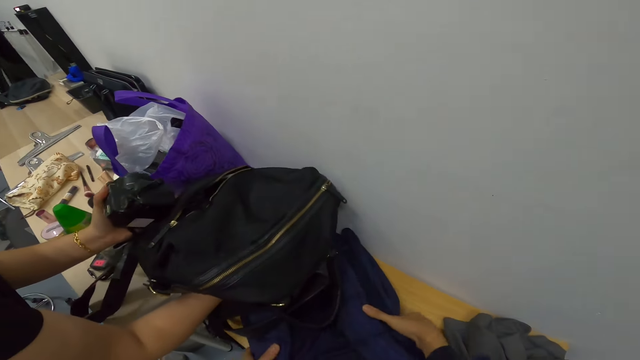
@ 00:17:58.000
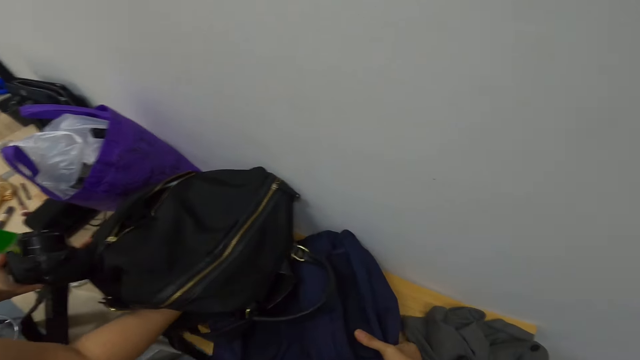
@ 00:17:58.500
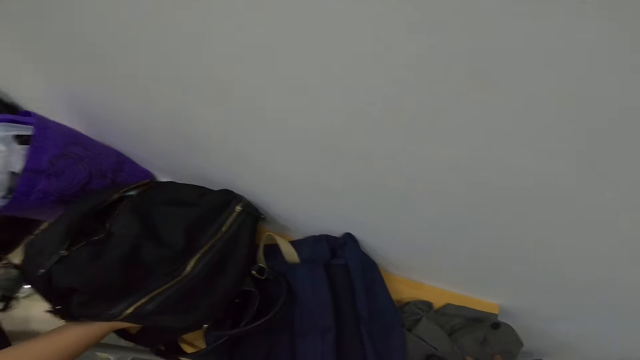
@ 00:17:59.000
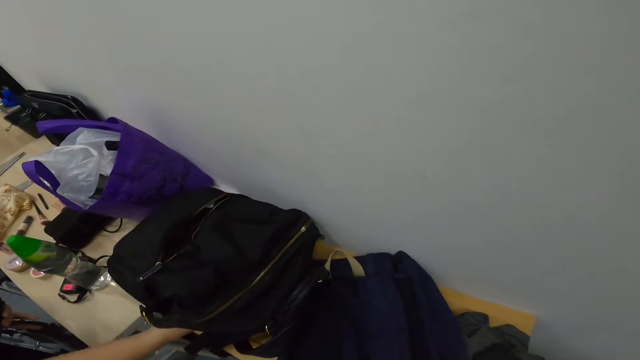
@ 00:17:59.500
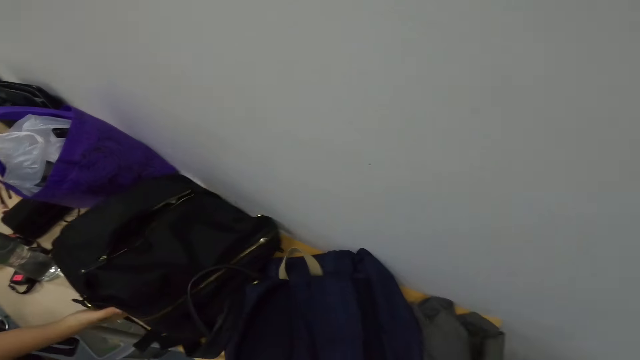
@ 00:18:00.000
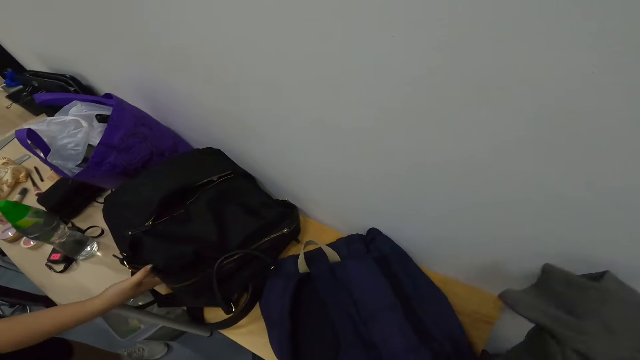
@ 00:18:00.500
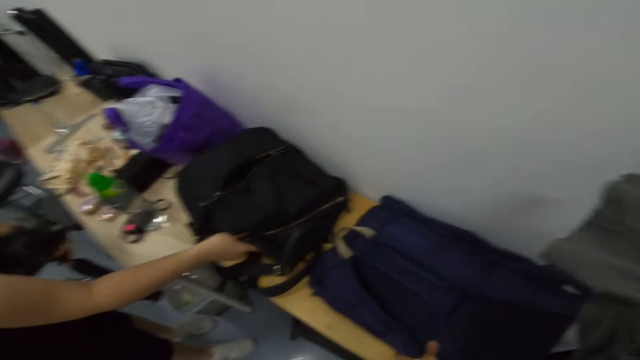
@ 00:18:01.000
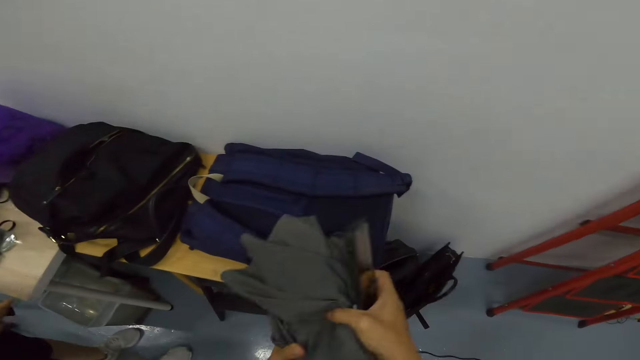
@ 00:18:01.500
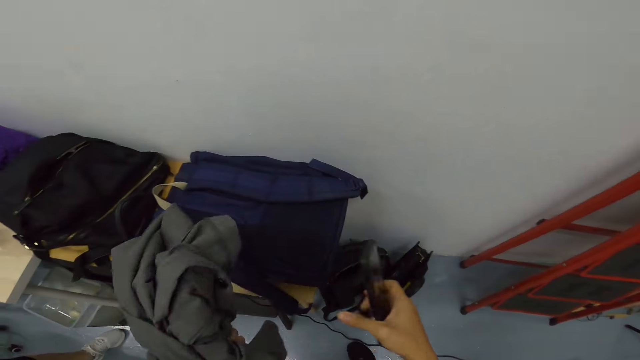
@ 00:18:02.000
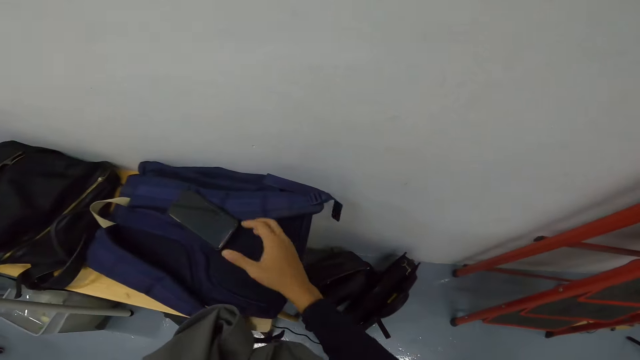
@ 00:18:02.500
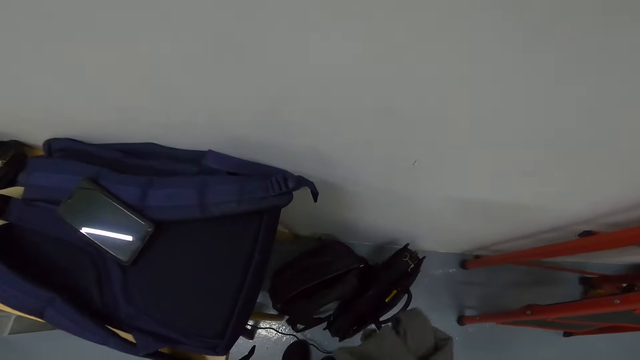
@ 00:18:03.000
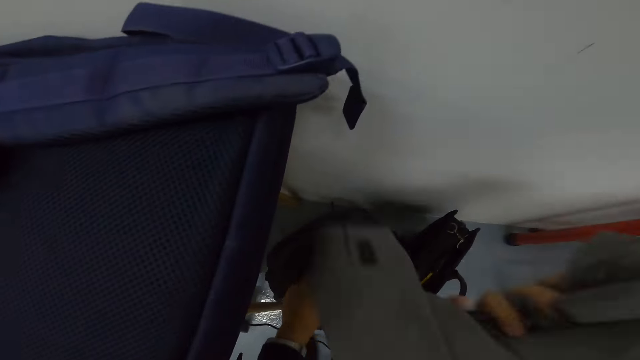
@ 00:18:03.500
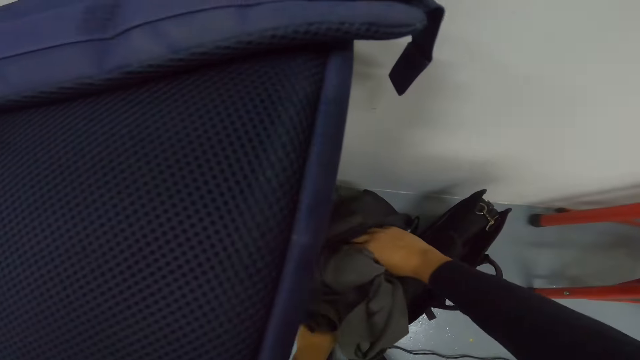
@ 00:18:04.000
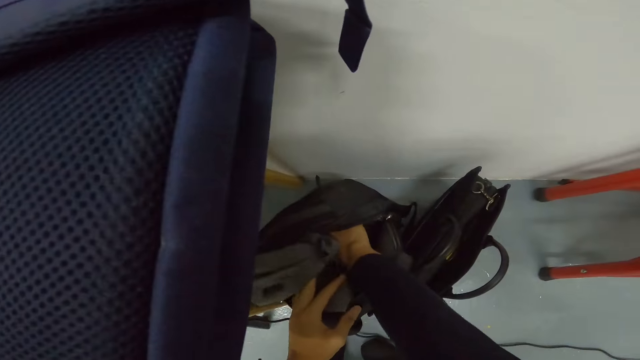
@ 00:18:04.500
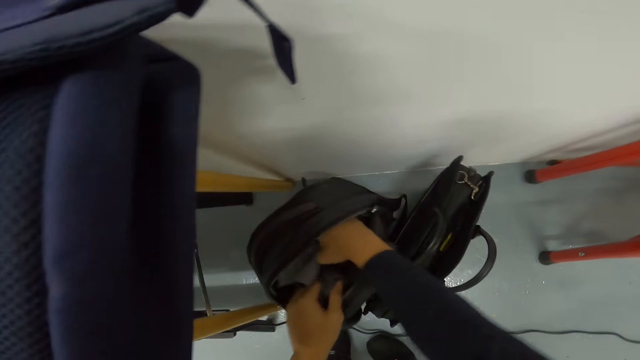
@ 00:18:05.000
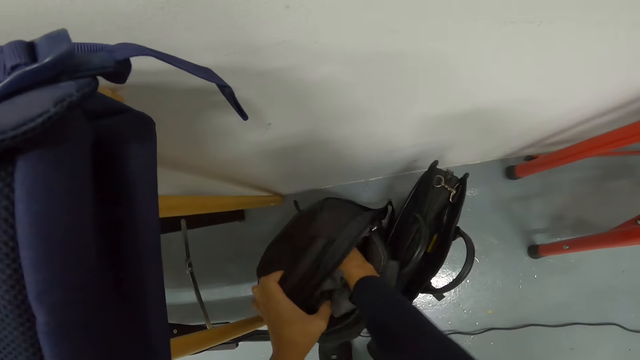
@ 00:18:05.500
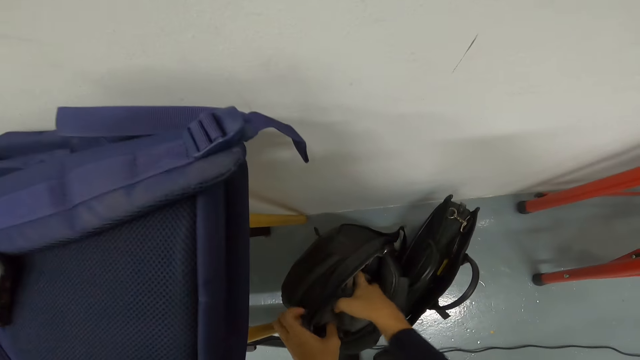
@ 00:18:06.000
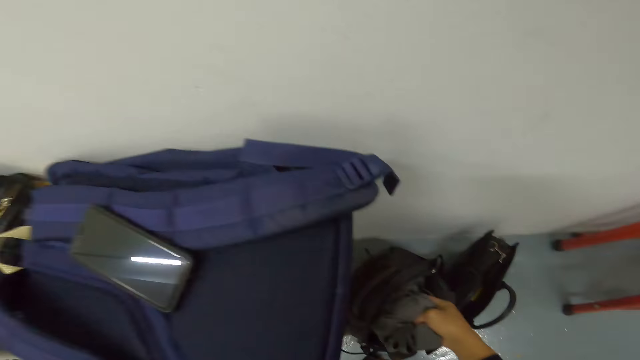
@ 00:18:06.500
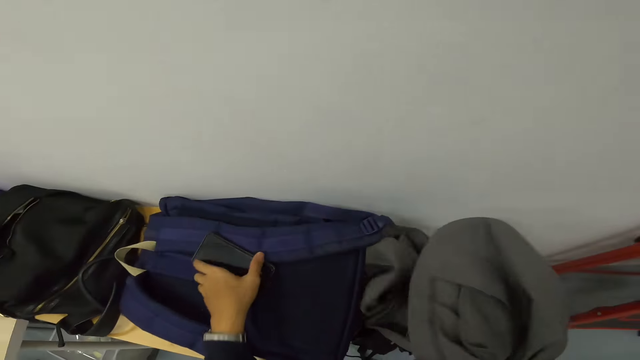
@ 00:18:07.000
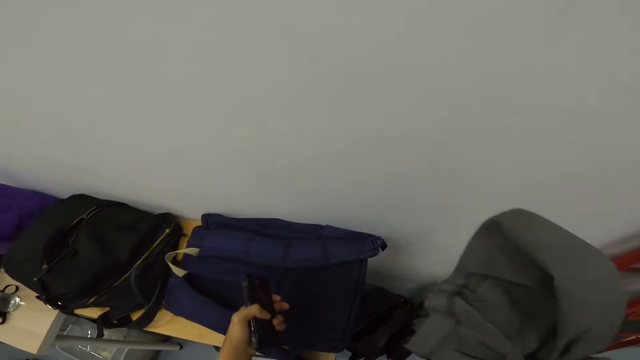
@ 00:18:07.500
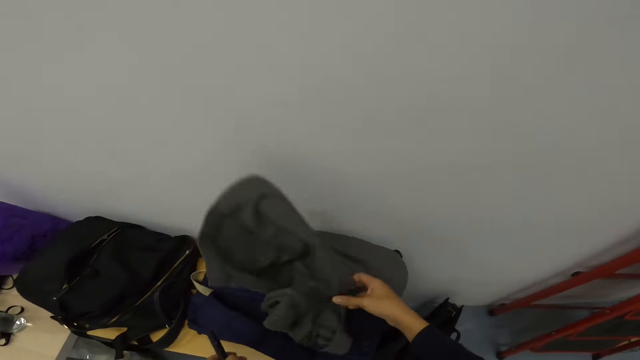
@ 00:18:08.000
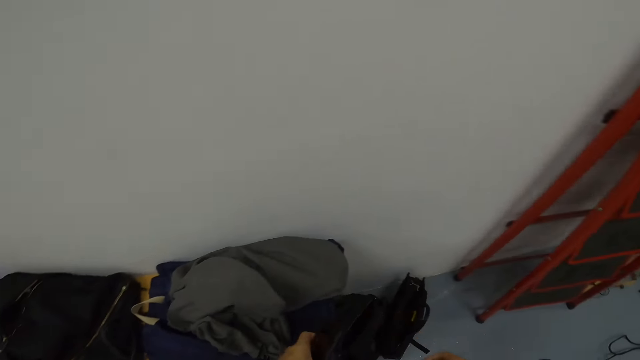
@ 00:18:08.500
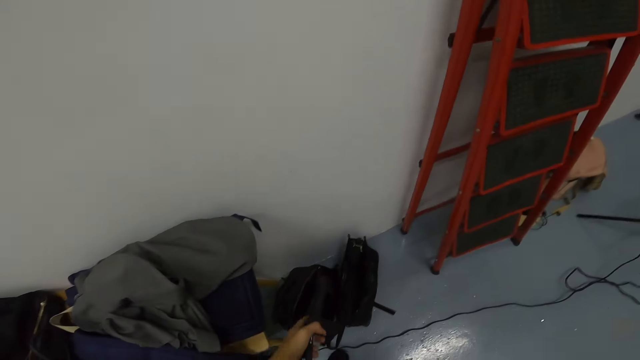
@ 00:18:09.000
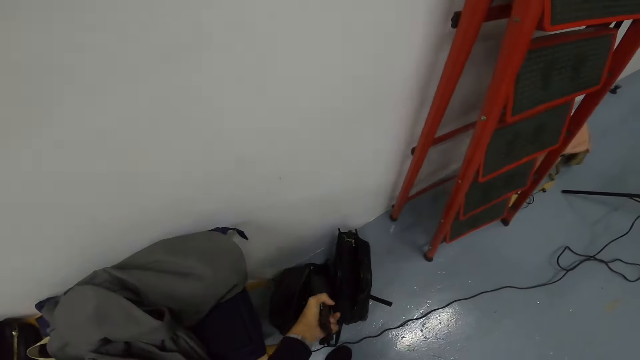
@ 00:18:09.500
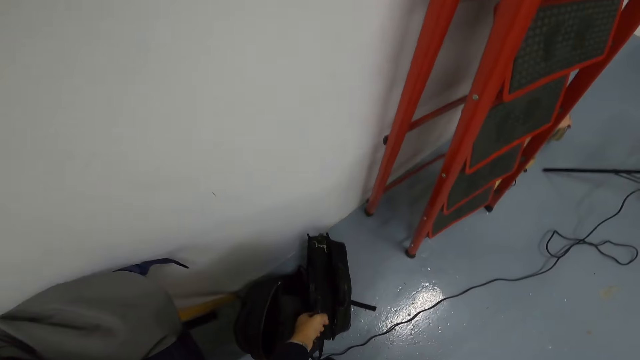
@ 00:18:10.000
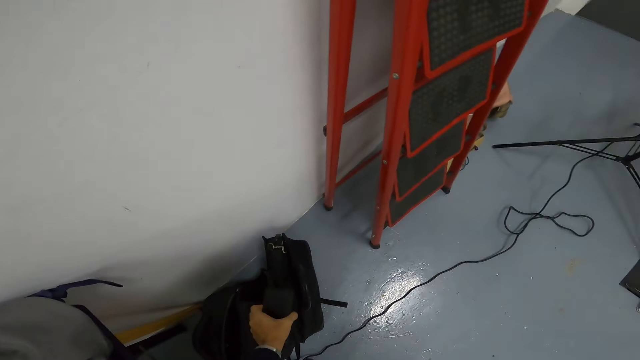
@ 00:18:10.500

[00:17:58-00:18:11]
The woman puts the bag on the table. The camera wearer arranges stuff on the table. They put a cloth in the bag. They remove the cloth from the bag, pick up a phone from the bag and put the cloth on the bag.

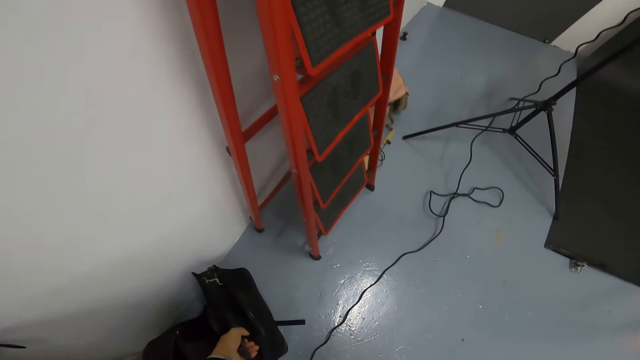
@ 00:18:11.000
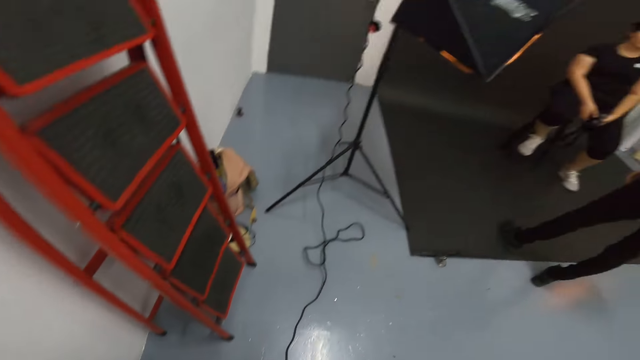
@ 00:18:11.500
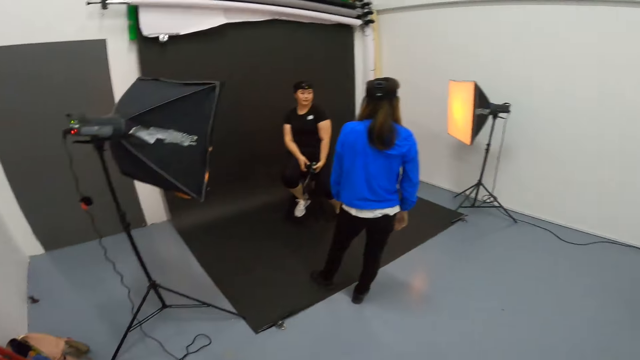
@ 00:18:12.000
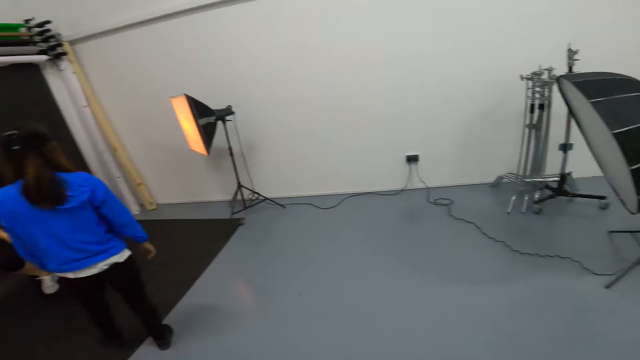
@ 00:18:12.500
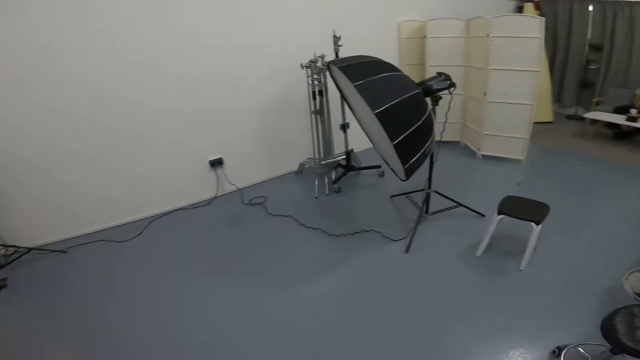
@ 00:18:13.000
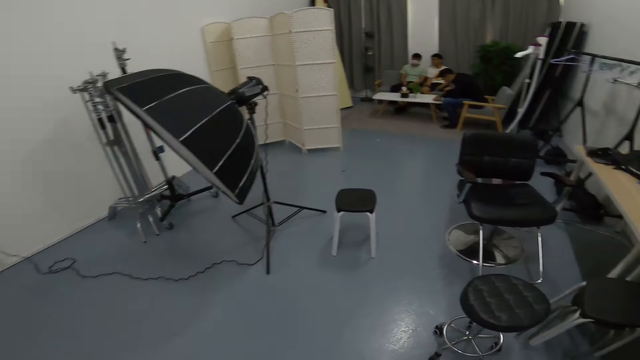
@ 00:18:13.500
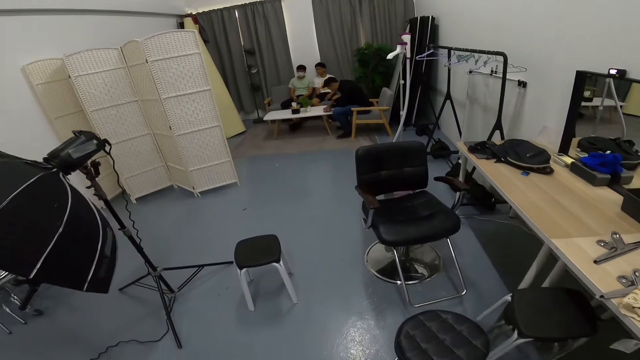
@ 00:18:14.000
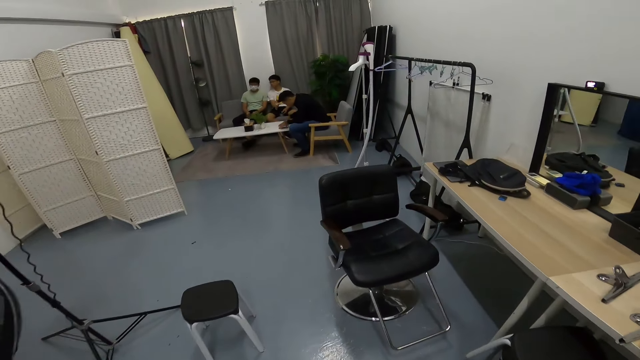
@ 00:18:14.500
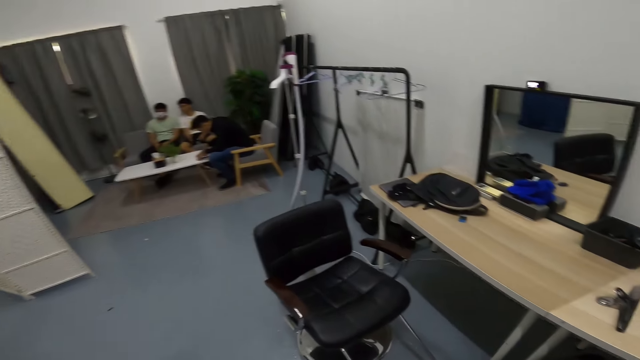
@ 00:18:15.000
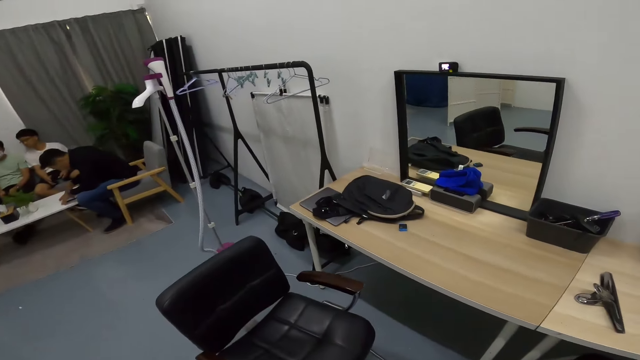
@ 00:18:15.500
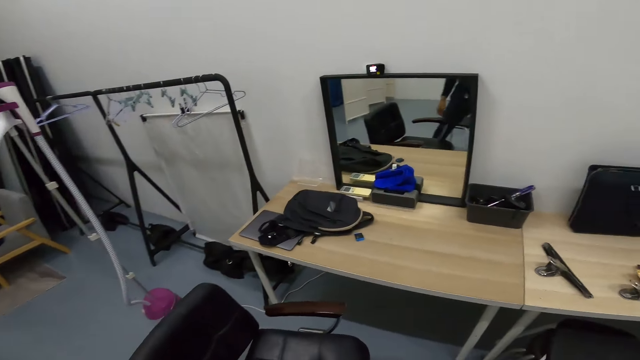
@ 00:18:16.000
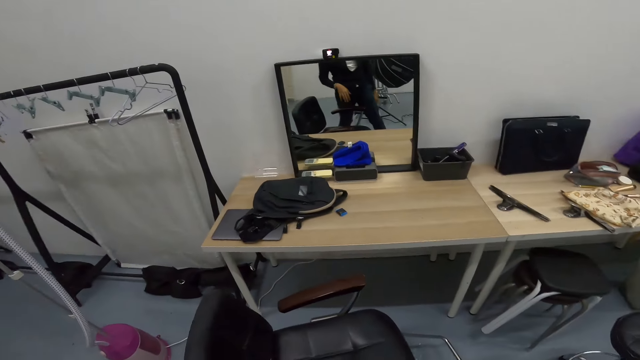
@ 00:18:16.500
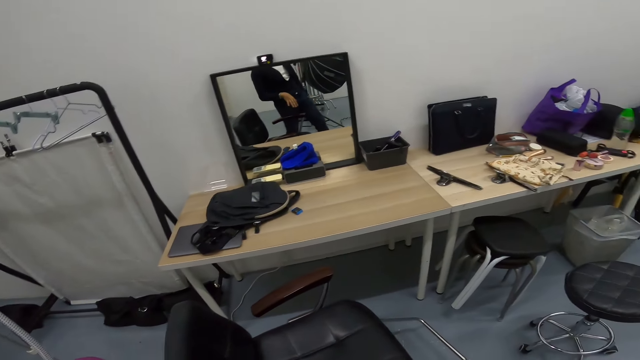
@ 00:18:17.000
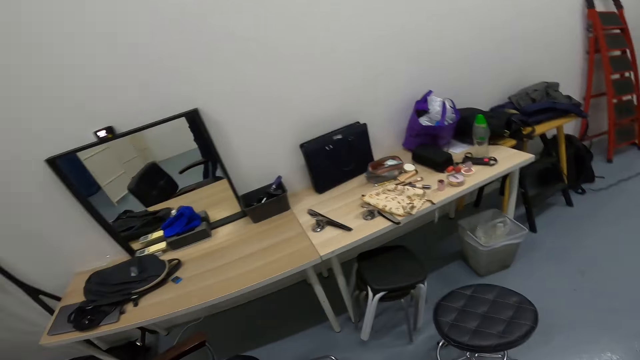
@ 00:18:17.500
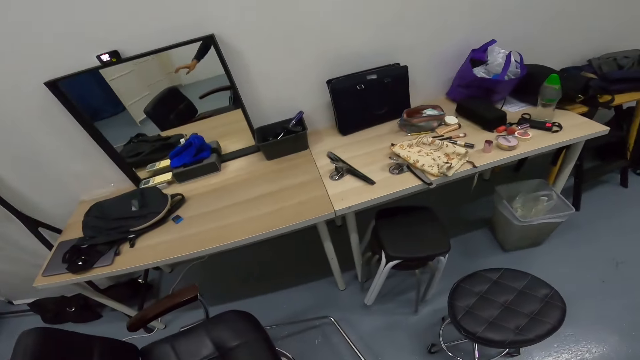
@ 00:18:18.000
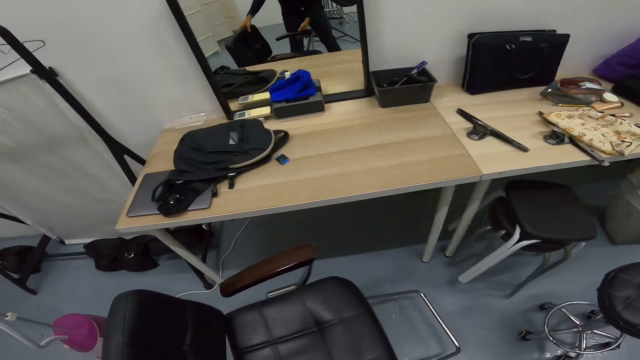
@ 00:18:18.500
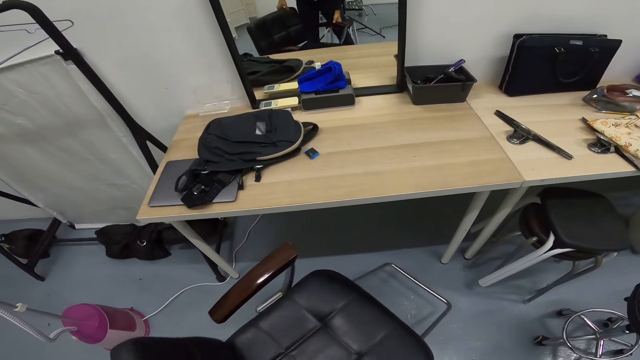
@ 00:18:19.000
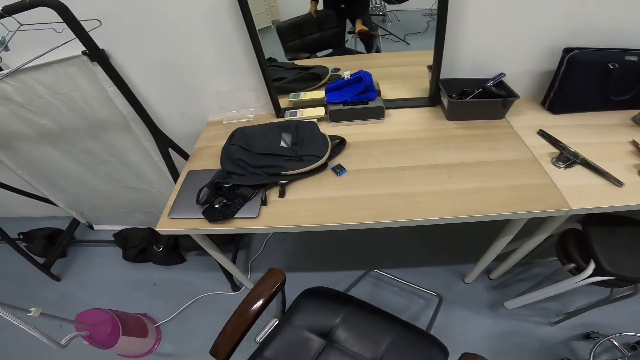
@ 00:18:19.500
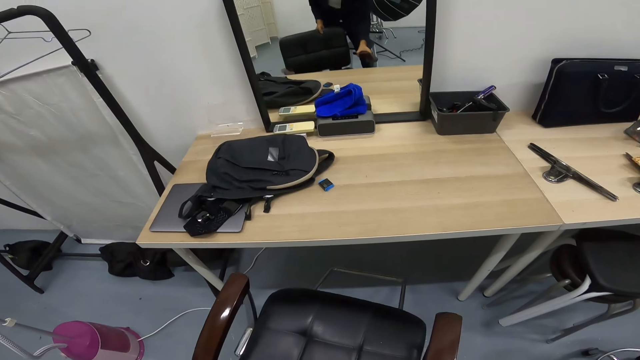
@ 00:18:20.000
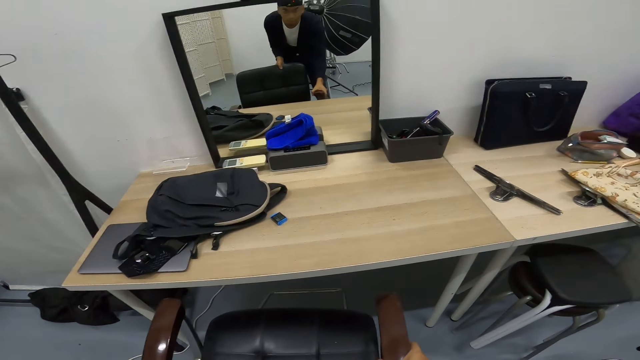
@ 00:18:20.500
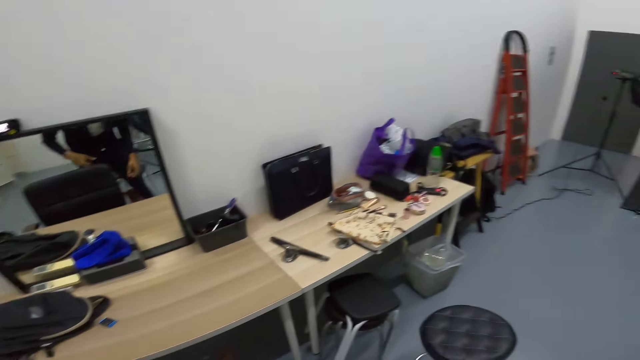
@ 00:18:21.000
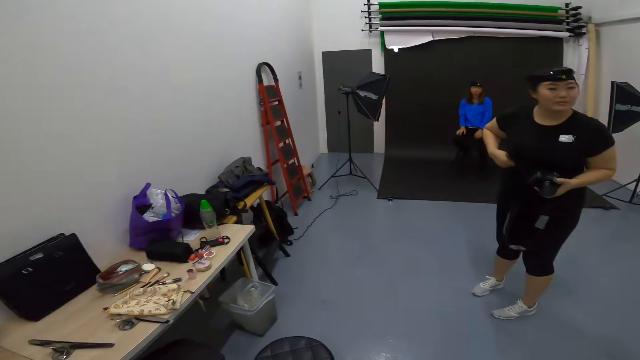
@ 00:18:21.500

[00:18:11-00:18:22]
The camera wearer puts the phone in the bag and looks around the studio. They turn the chair. They adjust the chair as they converse with the woman.
